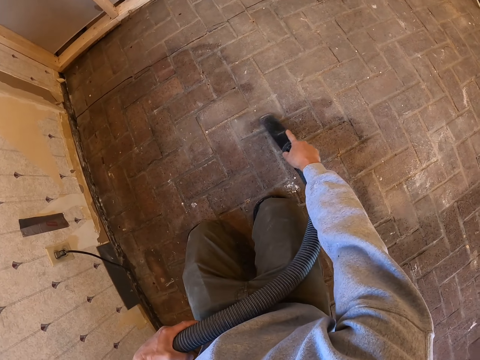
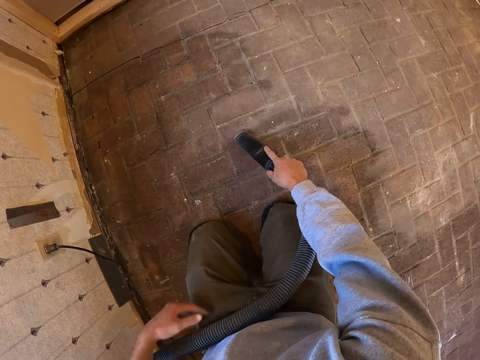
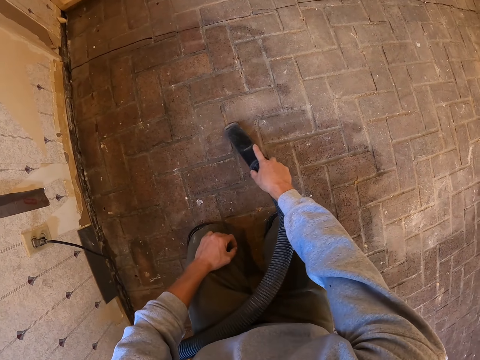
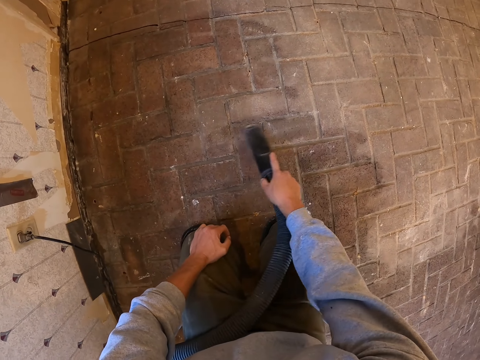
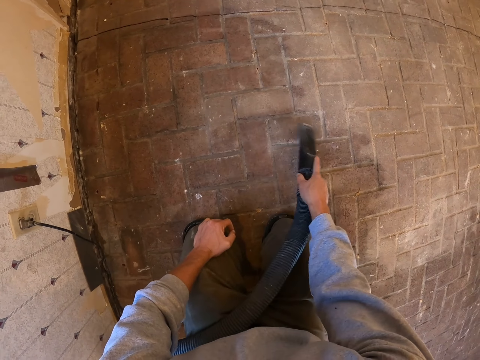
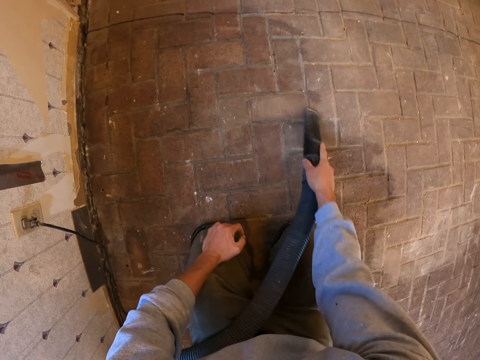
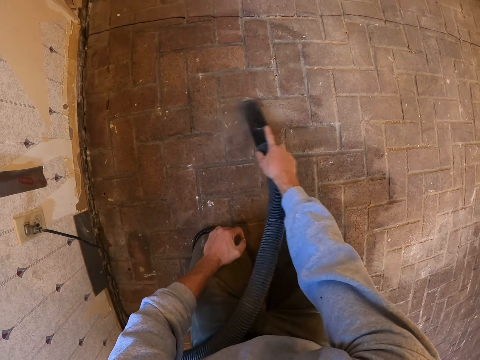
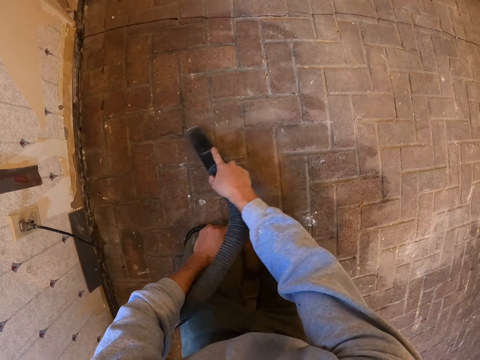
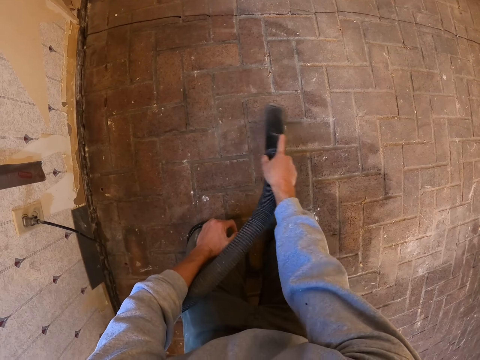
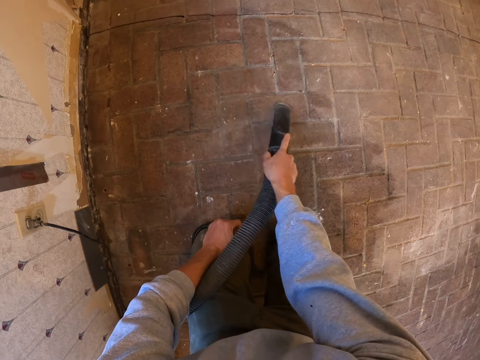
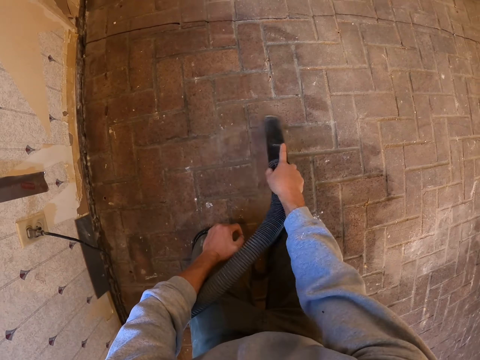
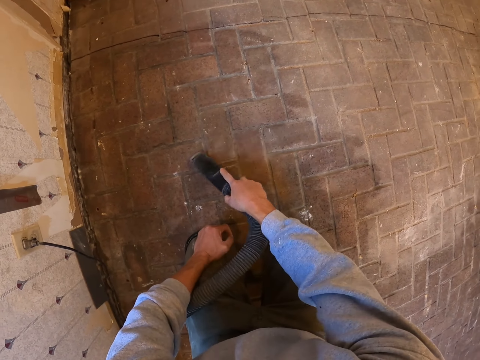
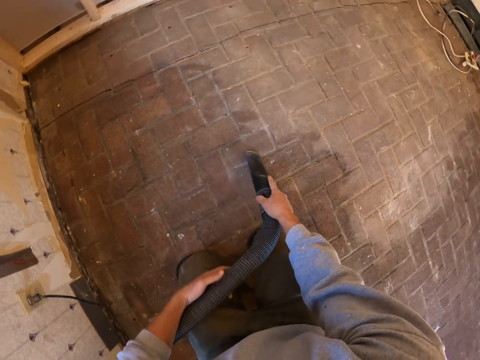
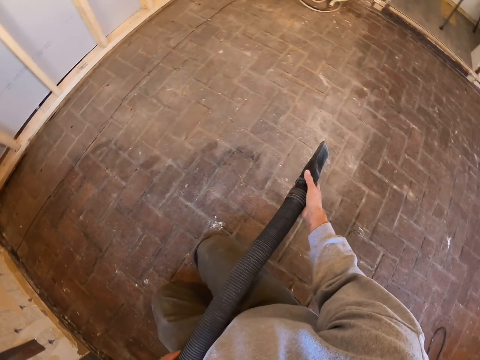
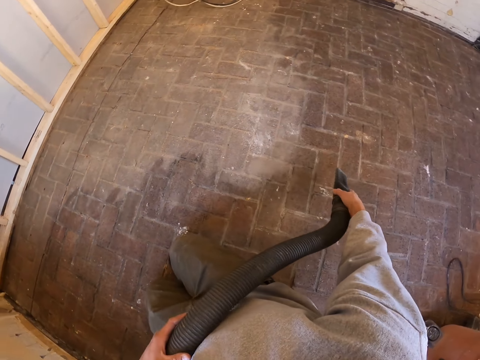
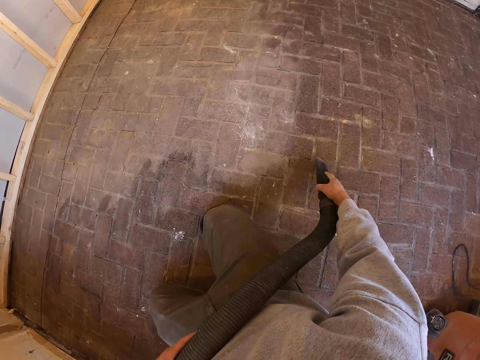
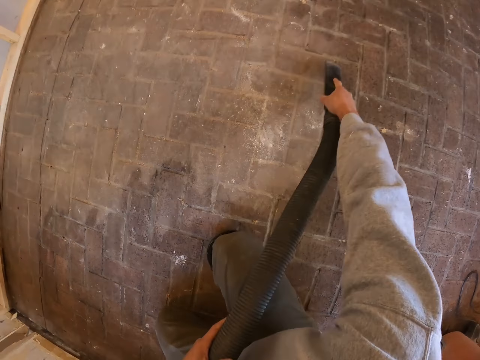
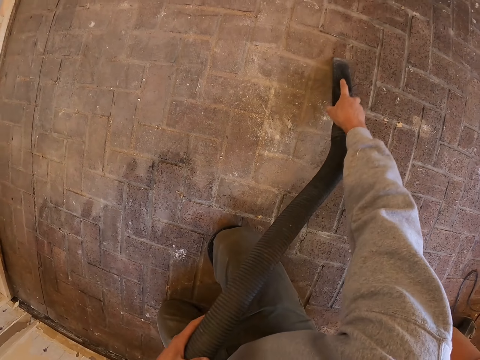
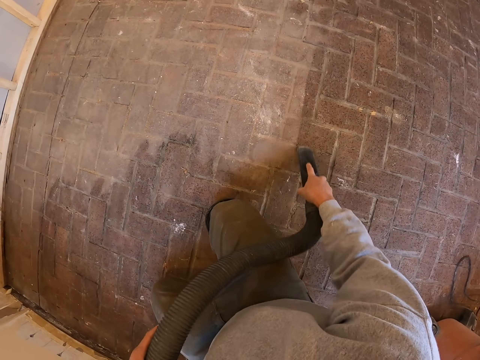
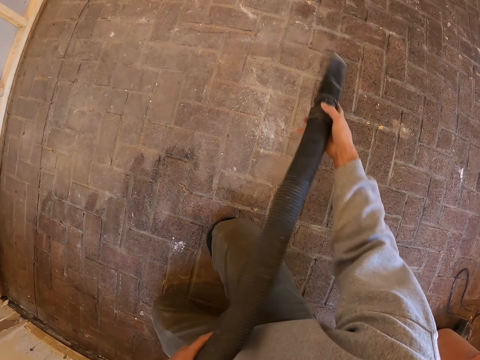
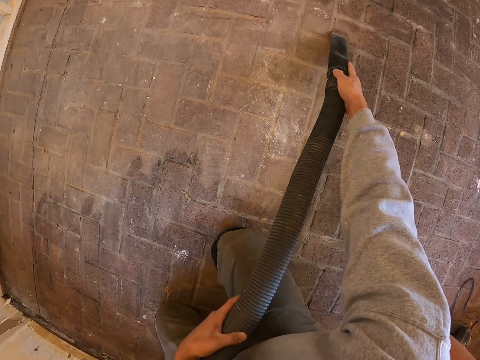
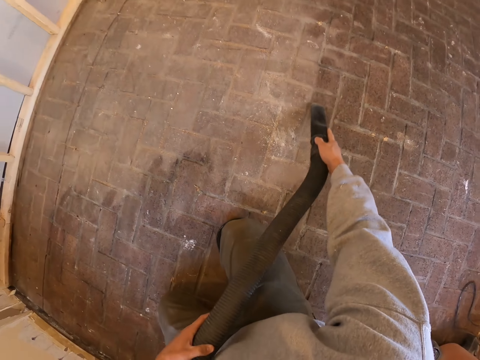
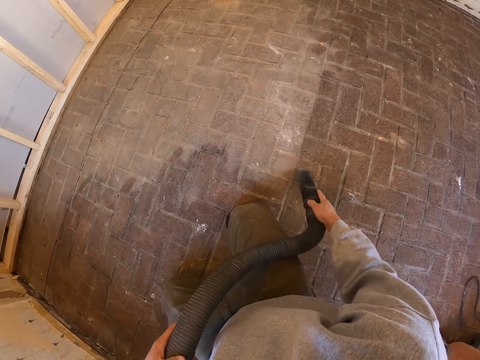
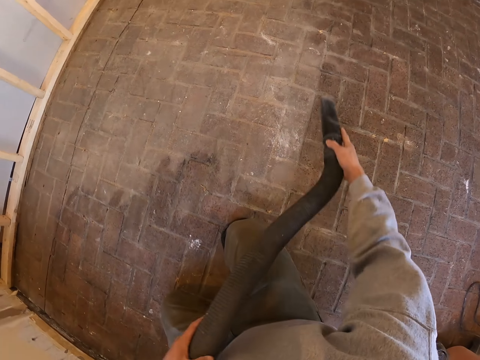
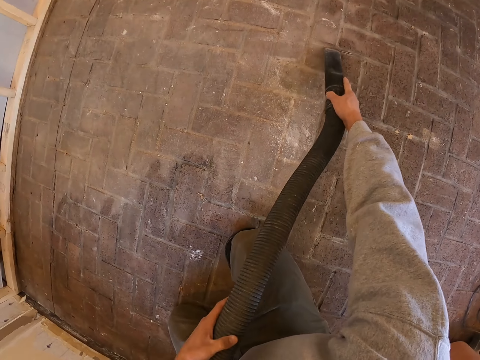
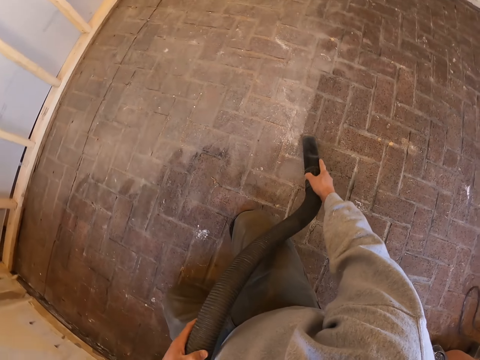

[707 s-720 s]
The camera wearer puts the hand on the lap. They clean the floor. They hold the vacuum cleaner pipe. They clean the floor.

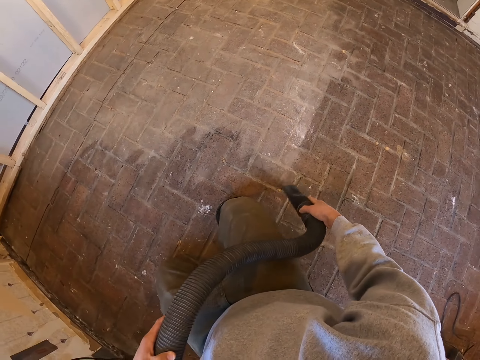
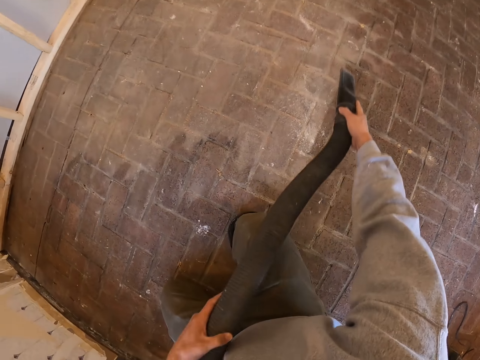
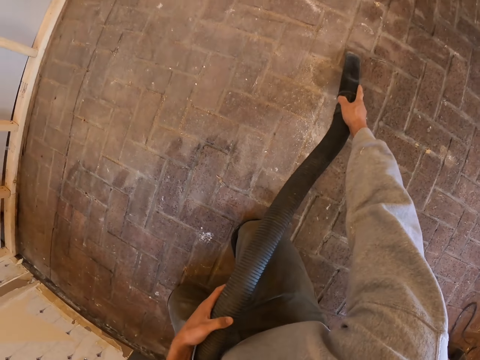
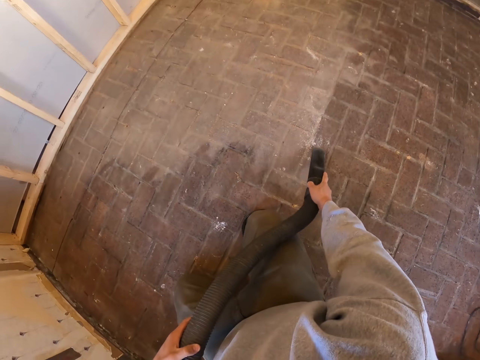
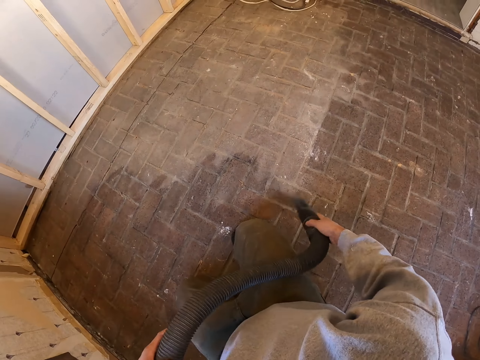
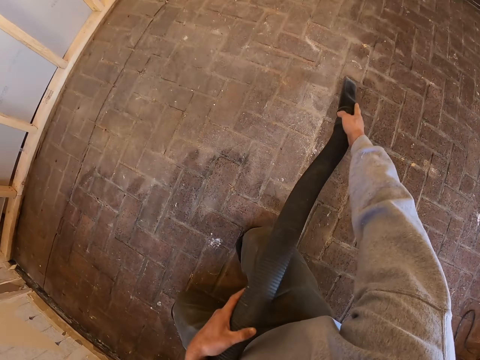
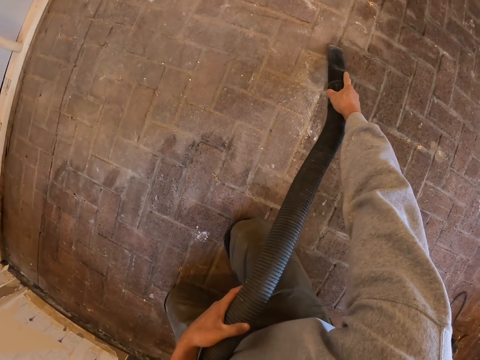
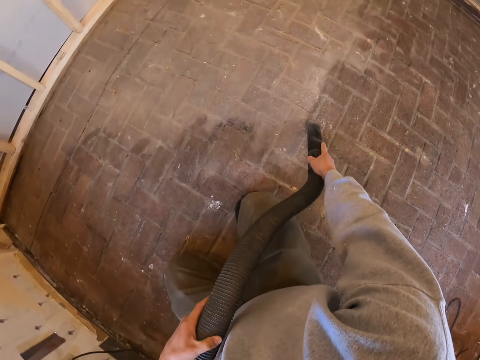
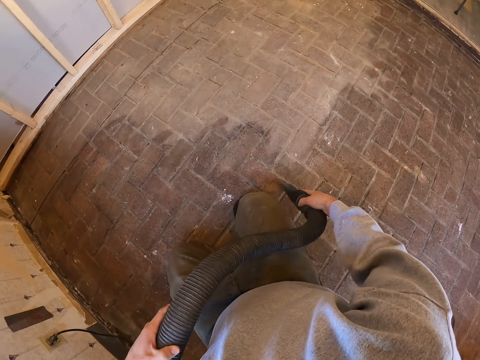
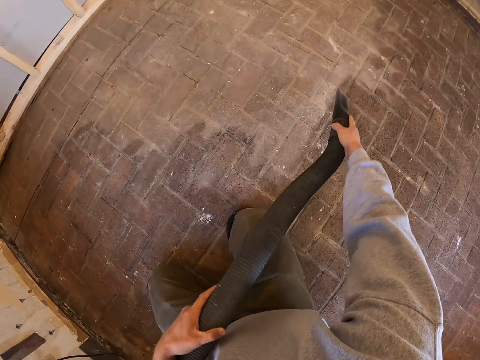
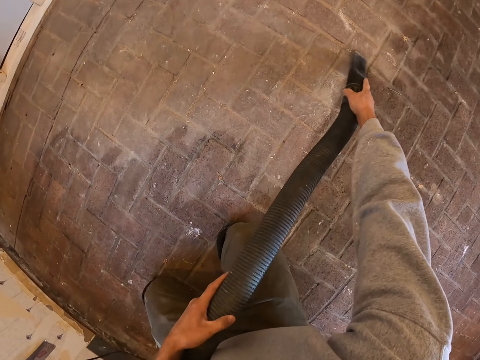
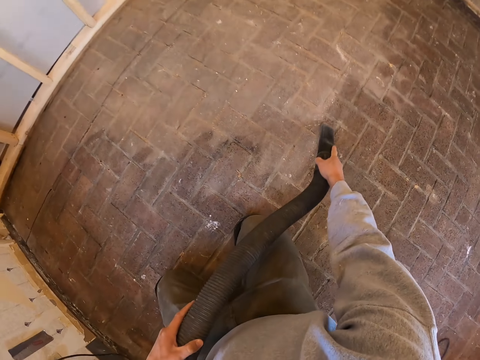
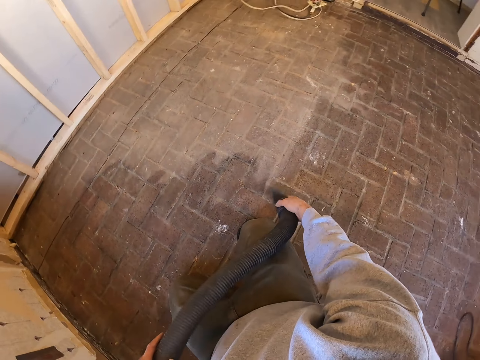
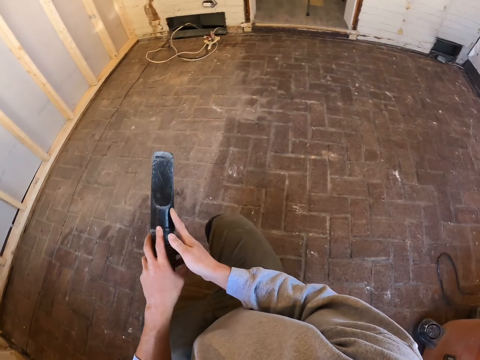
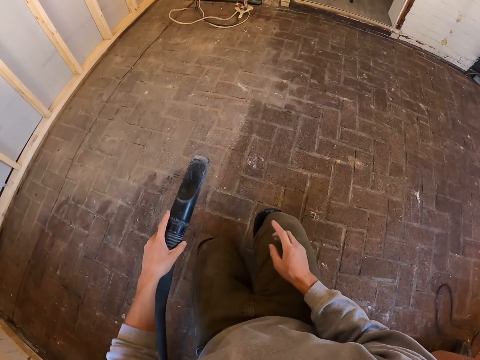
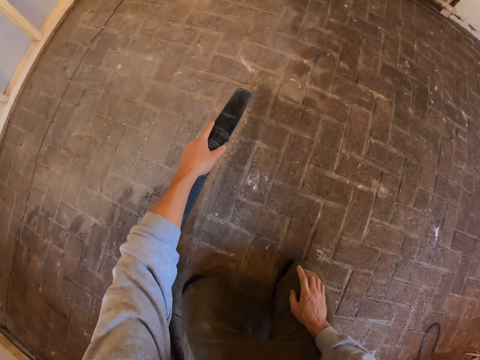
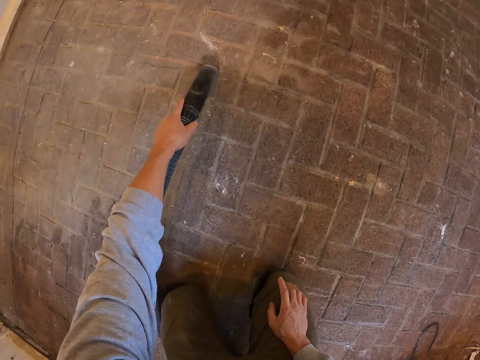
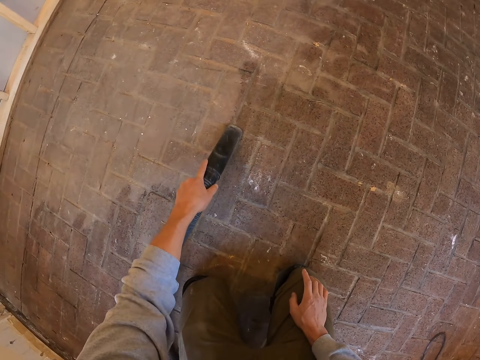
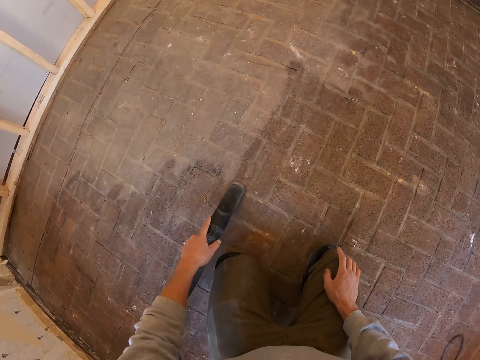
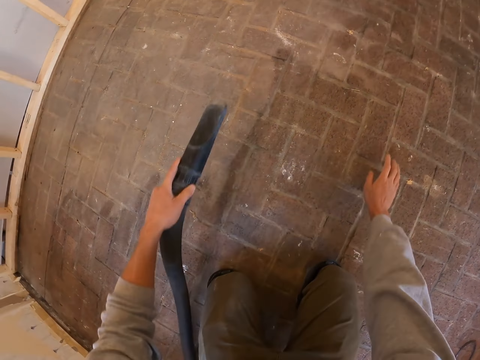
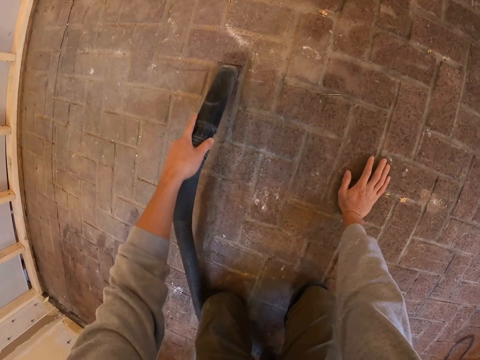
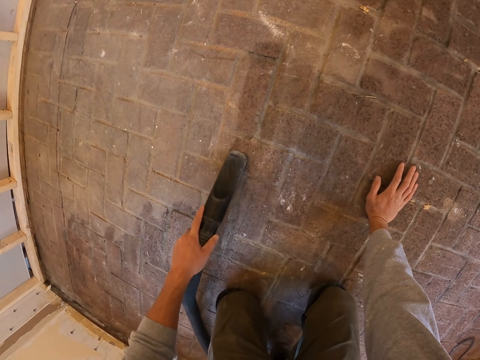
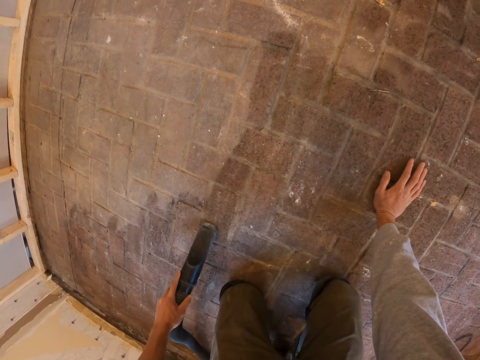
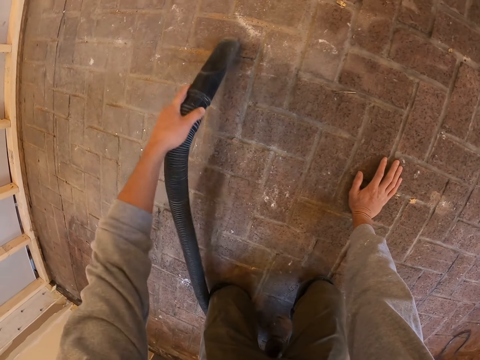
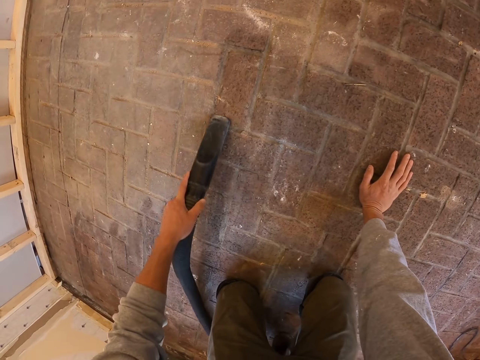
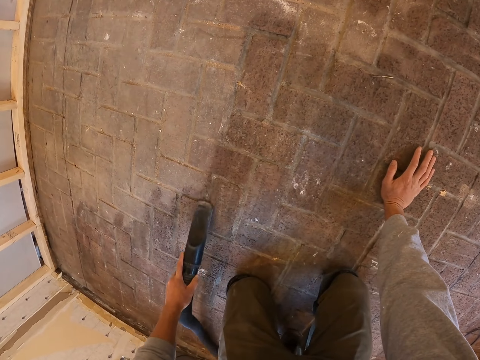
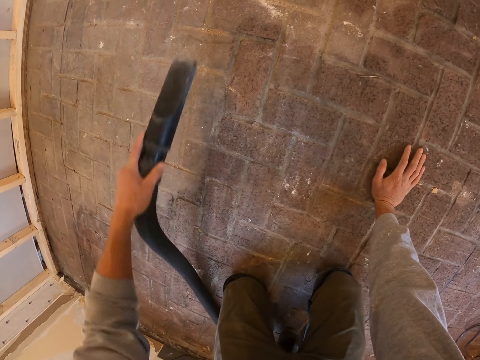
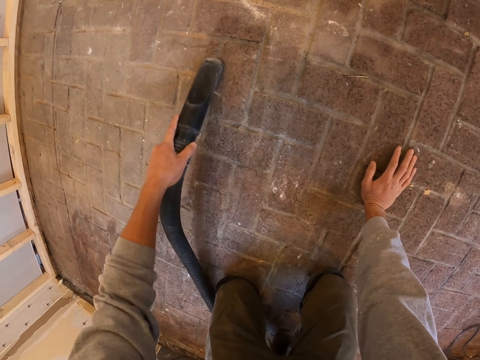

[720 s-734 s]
The camera wearer holds the vacuum cleaner with the left hand. They clean the floor.
